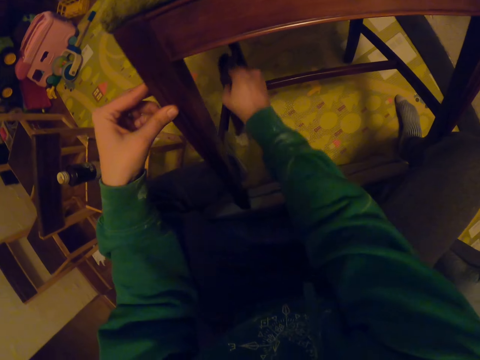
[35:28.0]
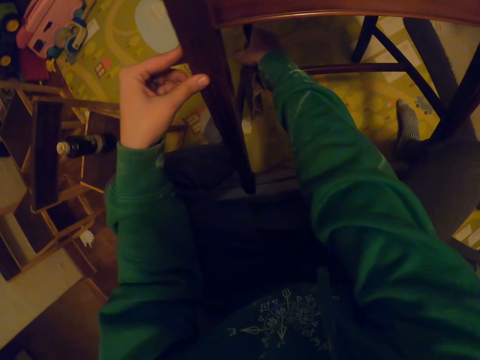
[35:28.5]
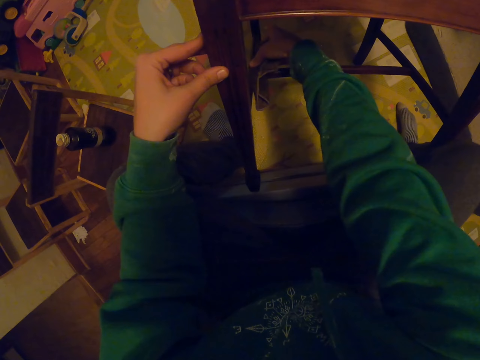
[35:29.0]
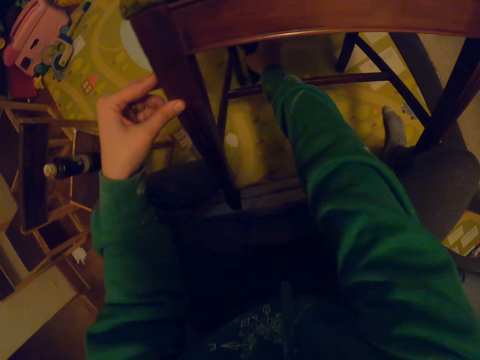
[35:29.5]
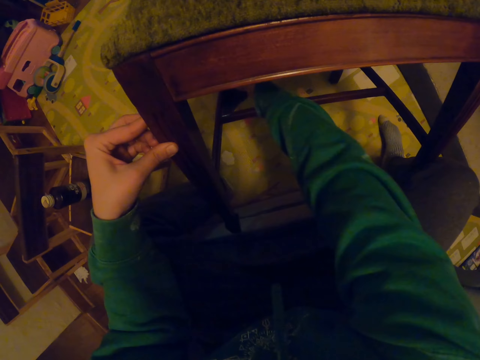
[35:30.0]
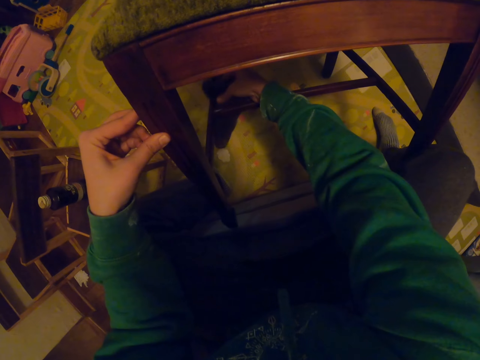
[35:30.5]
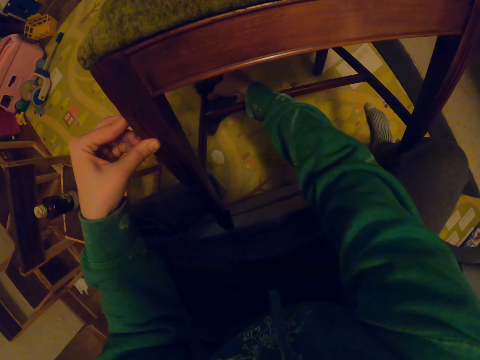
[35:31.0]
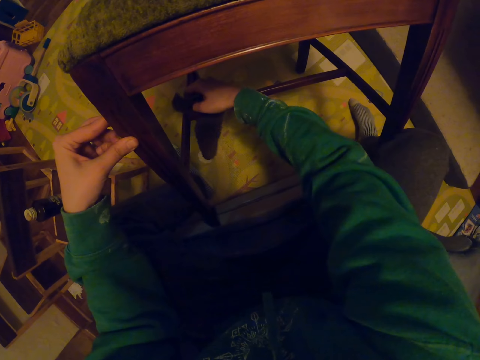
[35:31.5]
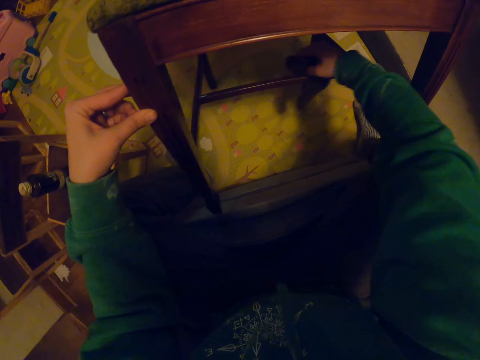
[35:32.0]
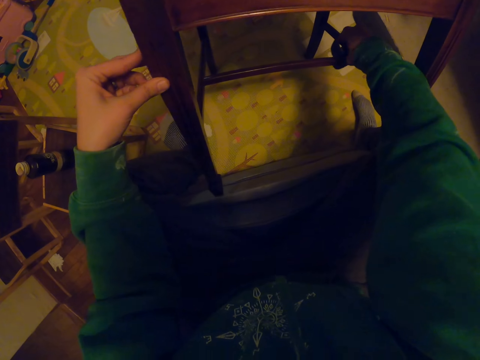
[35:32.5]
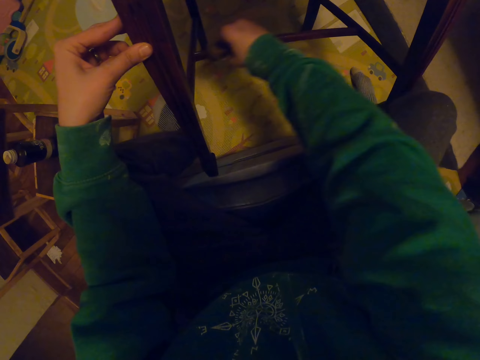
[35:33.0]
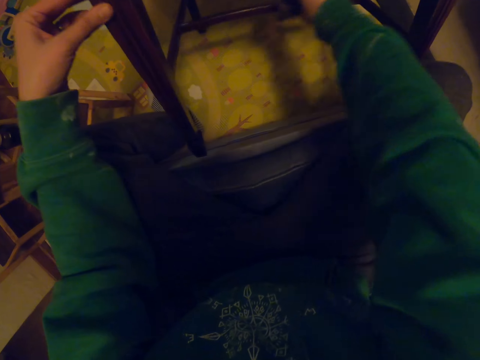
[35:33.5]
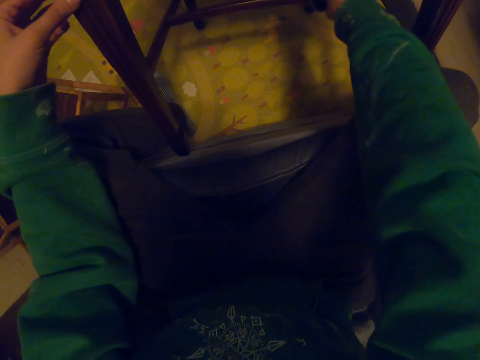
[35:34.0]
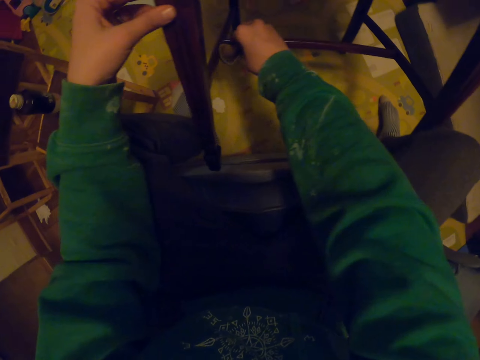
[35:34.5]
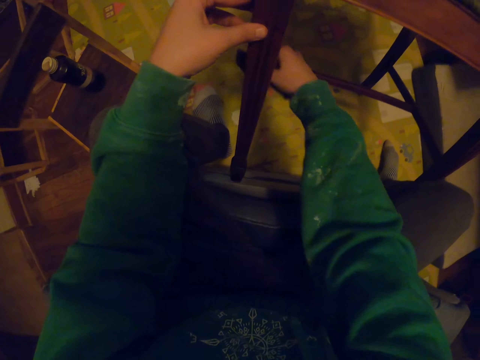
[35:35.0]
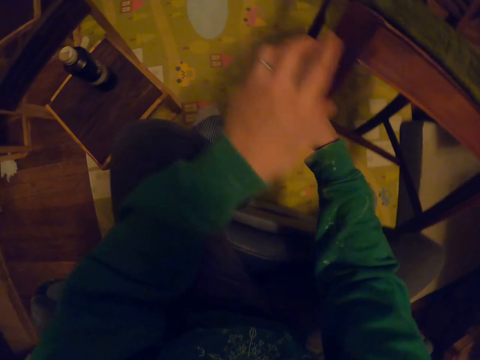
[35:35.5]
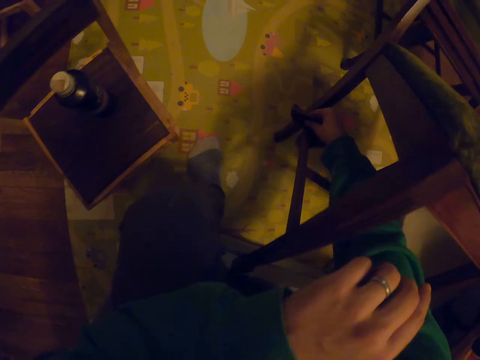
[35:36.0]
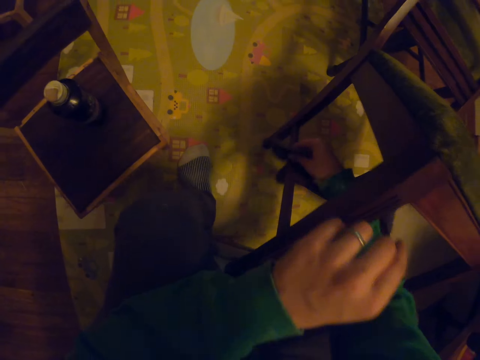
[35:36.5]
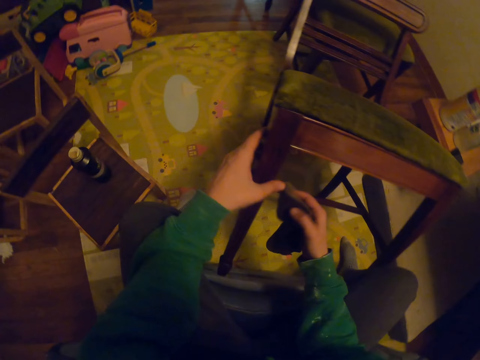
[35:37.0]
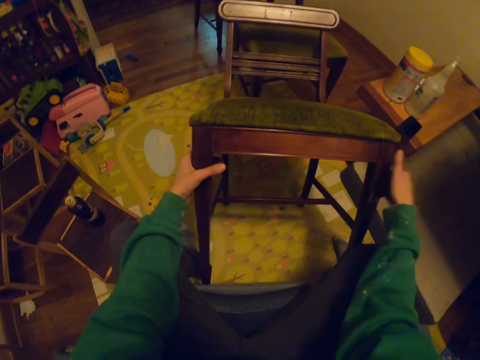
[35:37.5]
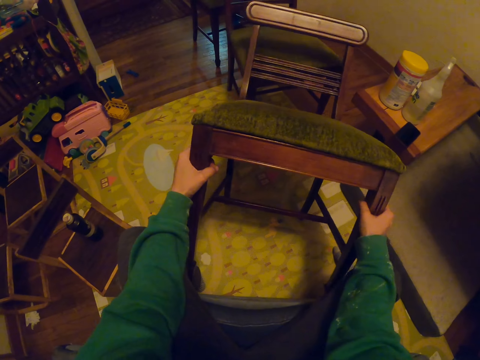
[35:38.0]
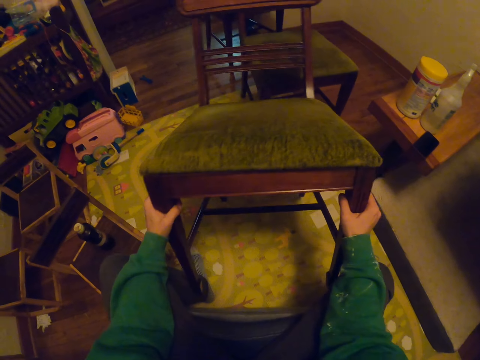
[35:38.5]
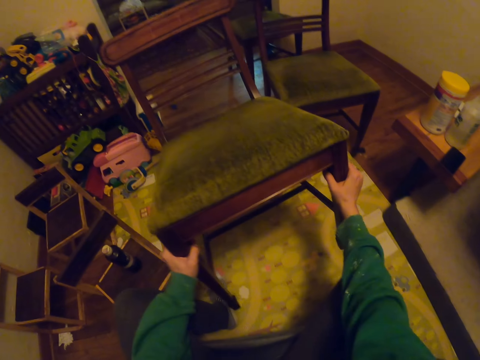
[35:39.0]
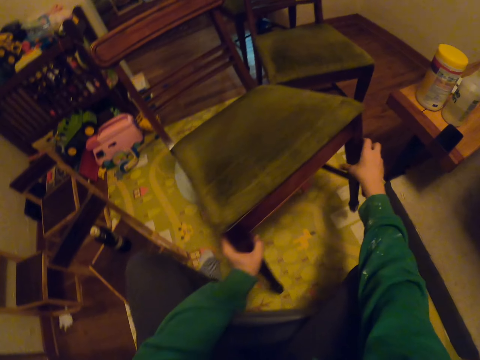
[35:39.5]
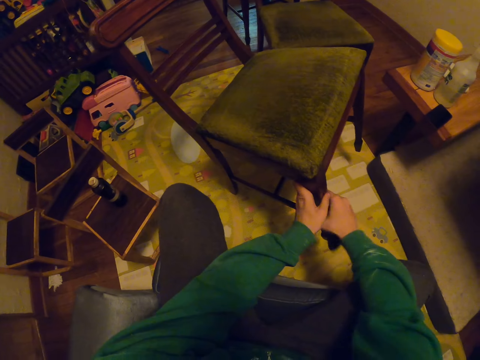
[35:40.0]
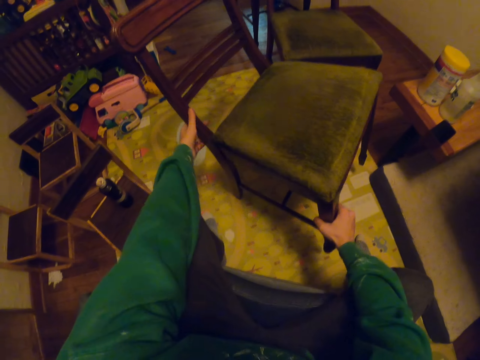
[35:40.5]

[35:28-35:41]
The camera wearer moves the chair.

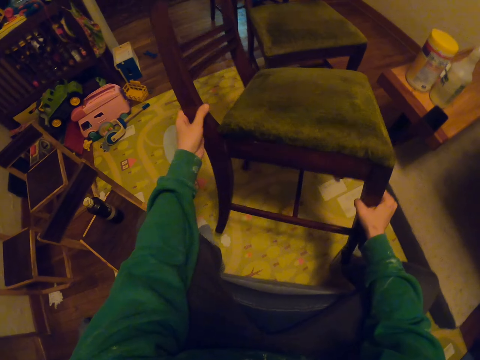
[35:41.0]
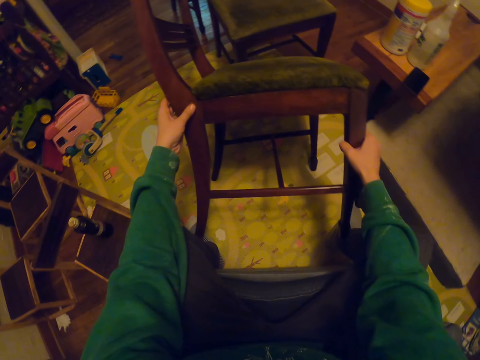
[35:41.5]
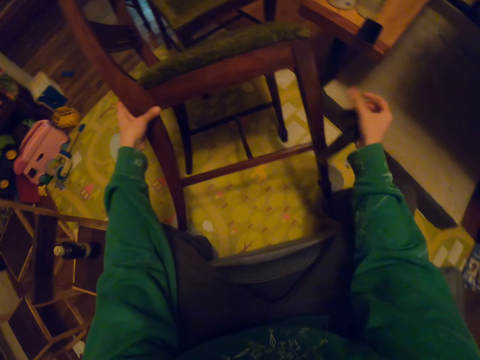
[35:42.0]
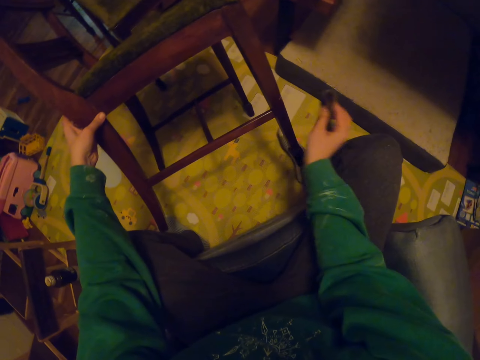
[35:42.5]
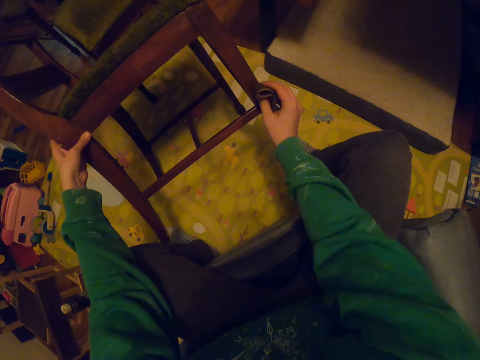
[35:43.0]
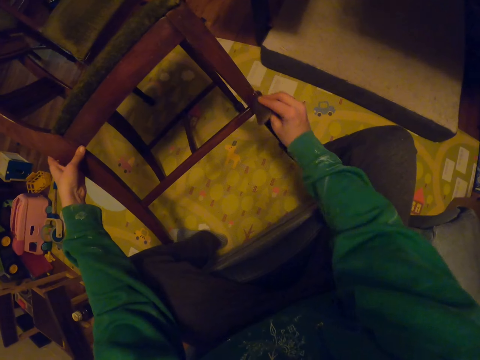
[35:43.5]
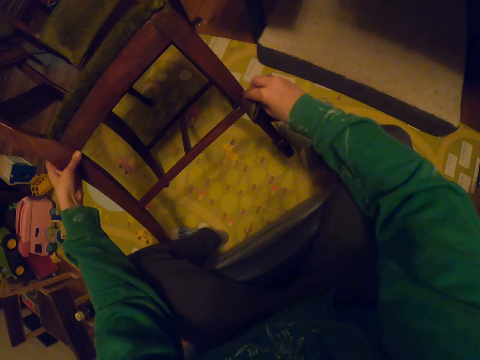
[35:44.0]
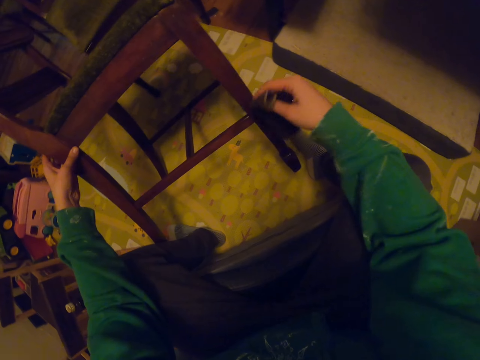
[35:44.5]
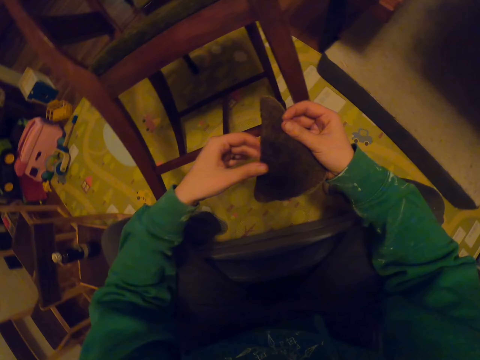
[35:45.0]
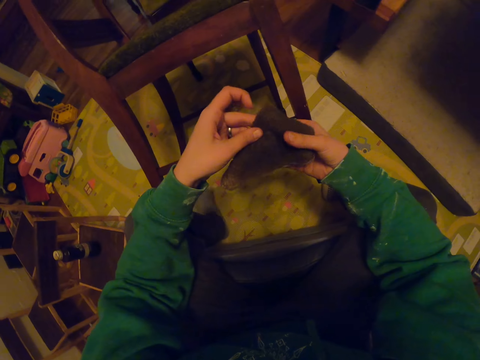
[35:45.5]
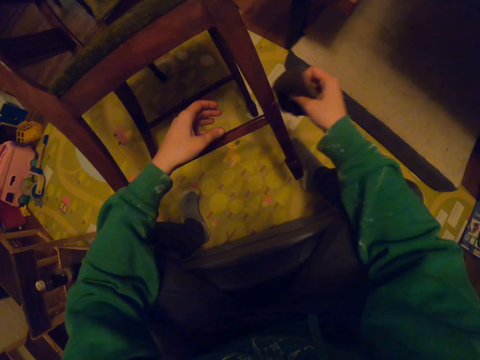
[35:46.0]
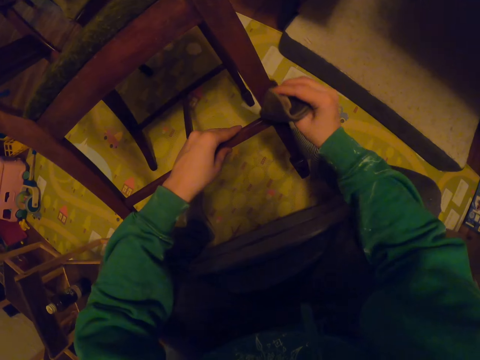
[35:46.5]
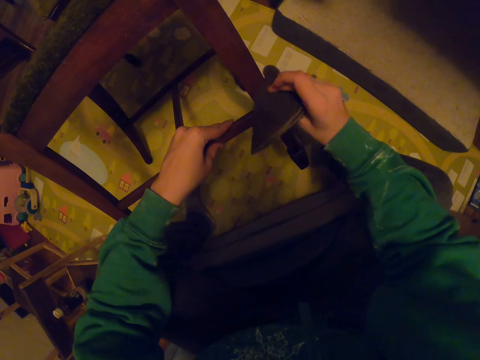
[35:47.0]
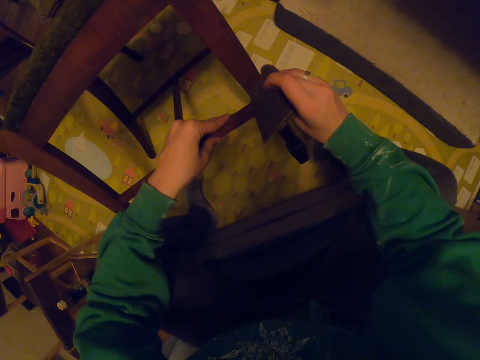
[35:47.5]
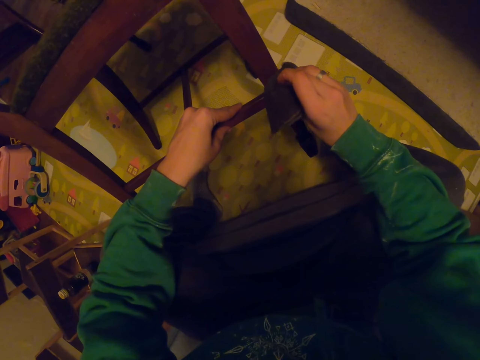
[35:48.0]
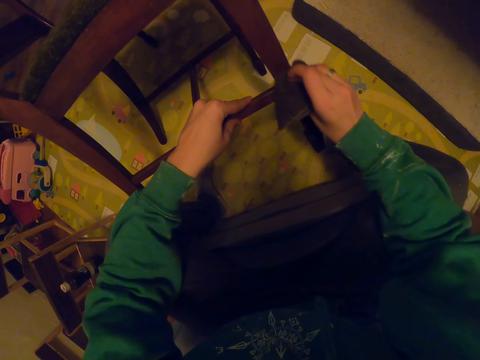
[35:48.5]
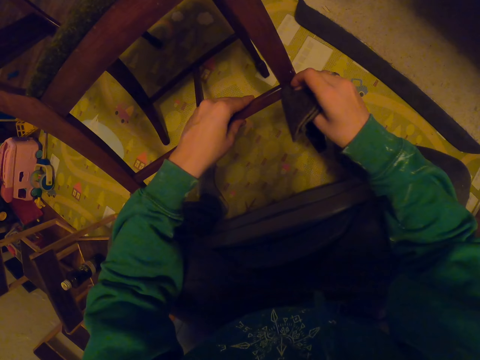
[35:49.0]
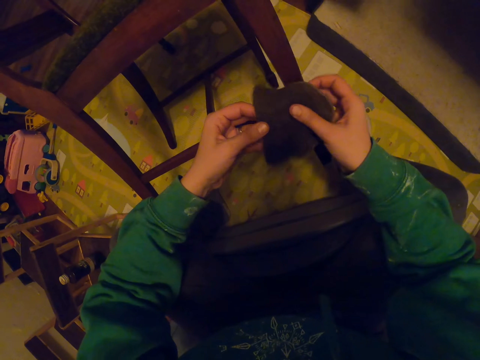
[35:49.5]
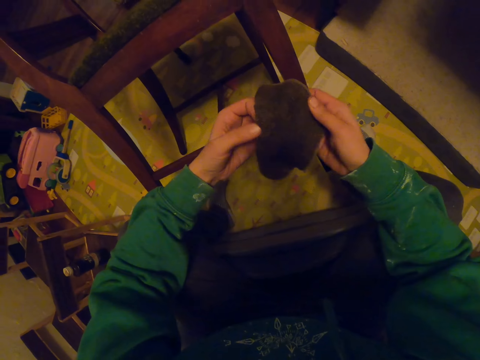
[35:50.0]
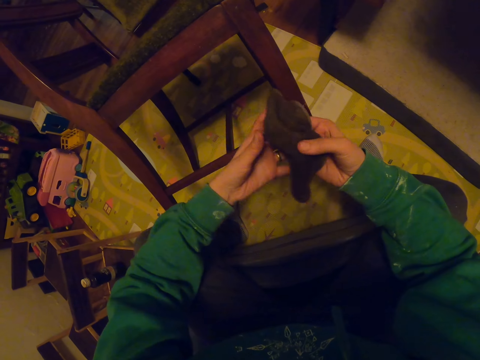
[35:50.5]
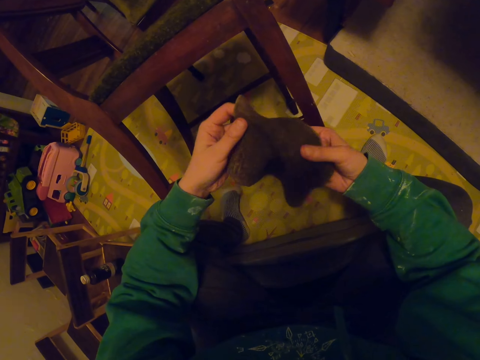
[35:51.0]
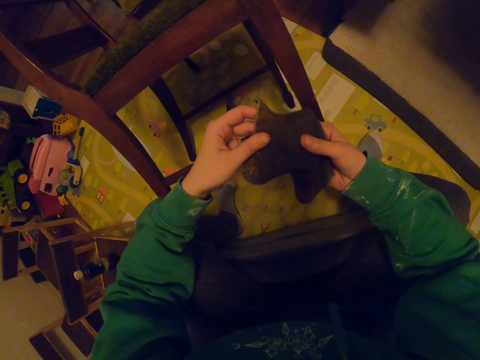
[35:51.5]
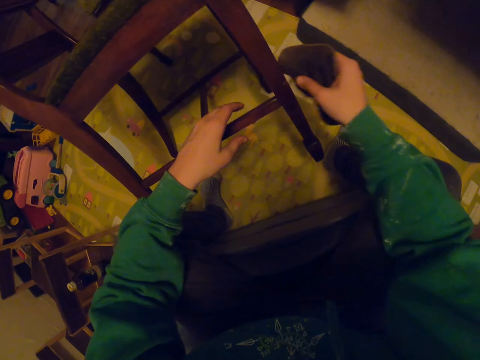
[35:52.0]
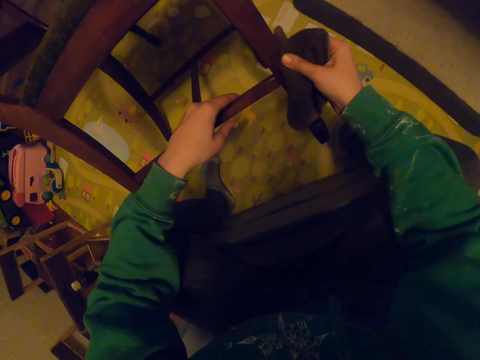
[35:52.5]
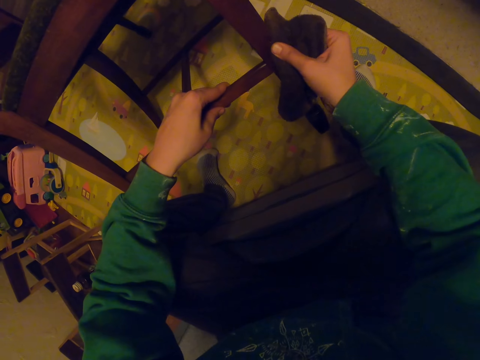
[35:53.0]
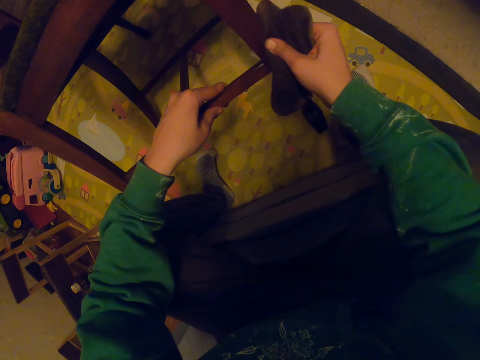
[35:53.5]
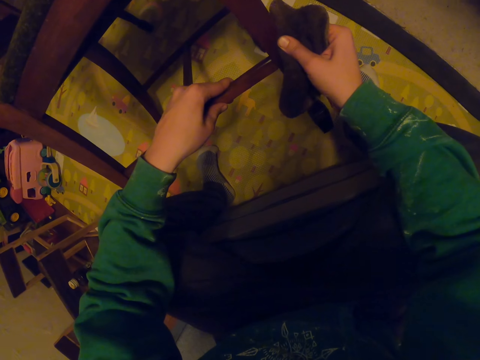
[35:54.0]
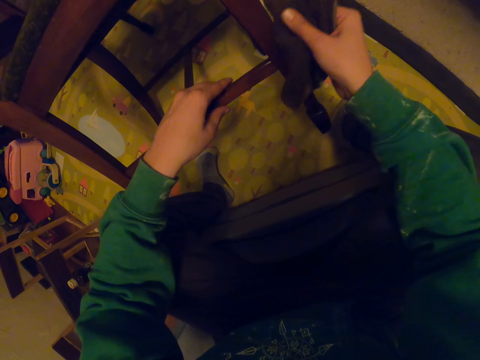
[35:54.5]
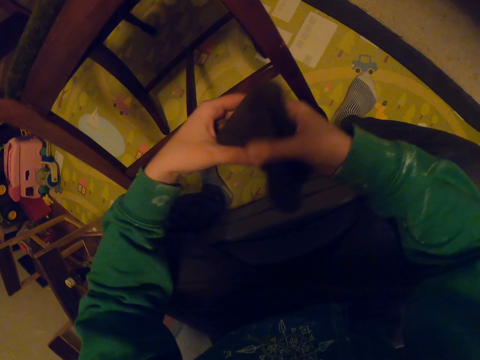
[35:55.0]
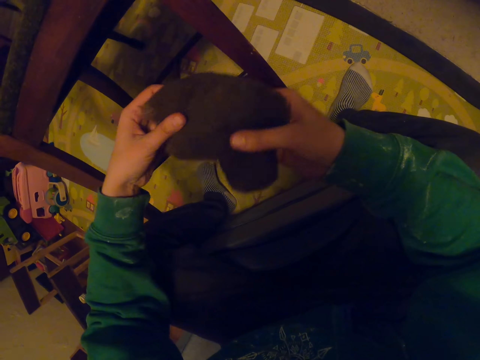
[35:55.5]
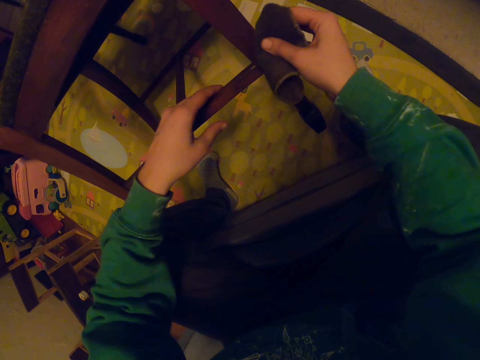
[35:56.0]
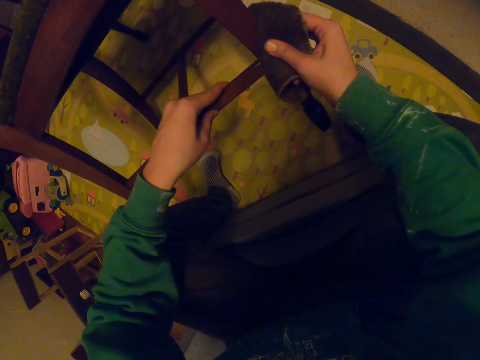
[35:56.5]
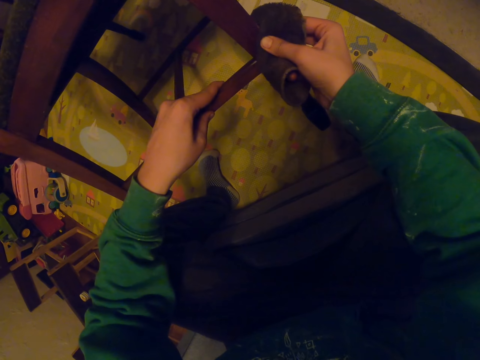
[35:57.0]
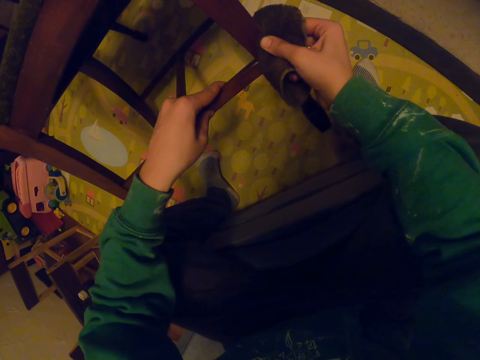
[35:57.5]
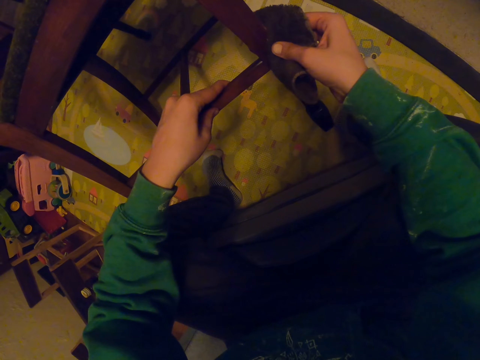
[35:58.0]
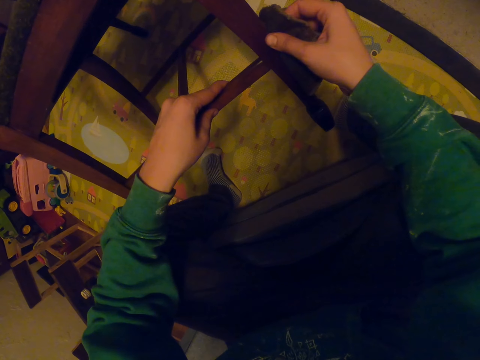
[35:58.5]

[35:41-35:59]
The camera wearer wipes the chair. They fold the small towel. They wipe the chair. They unfold the small towel. They wipe the chair. They stretch the small towel. They wipe the chair.
